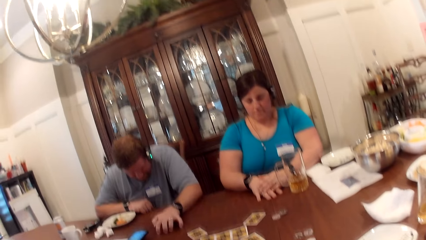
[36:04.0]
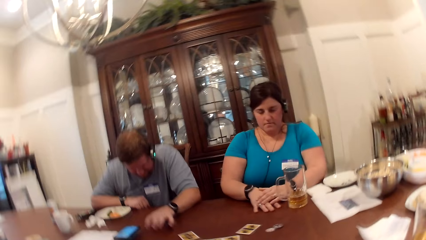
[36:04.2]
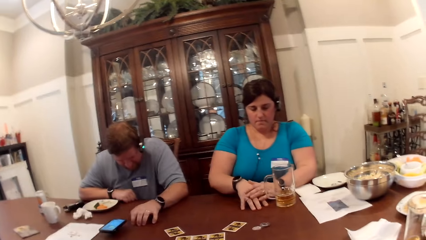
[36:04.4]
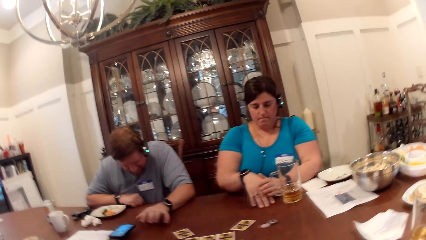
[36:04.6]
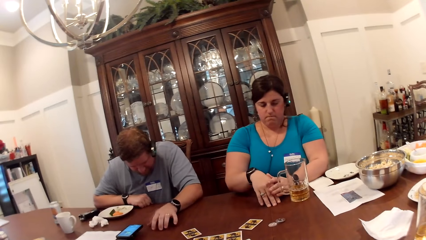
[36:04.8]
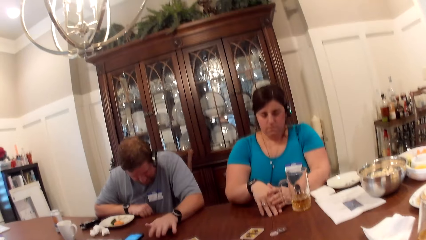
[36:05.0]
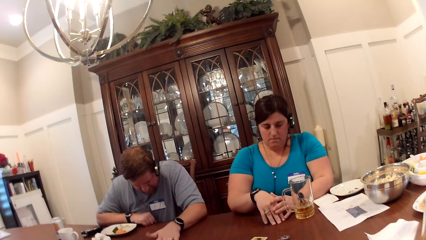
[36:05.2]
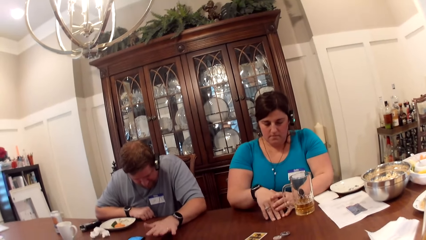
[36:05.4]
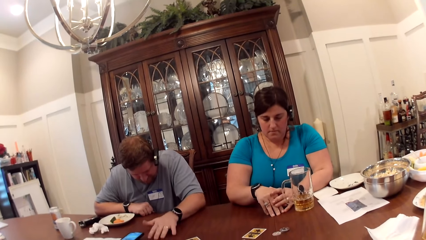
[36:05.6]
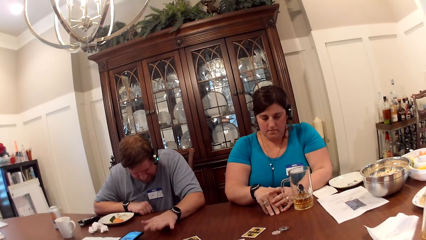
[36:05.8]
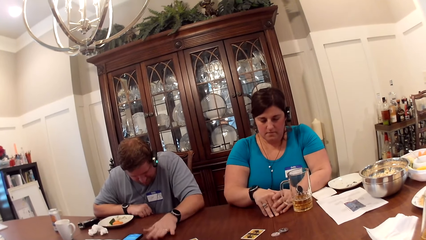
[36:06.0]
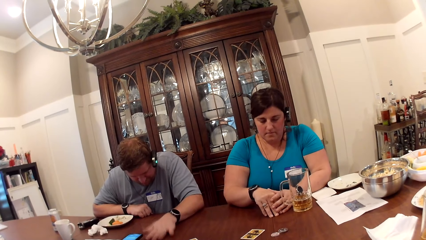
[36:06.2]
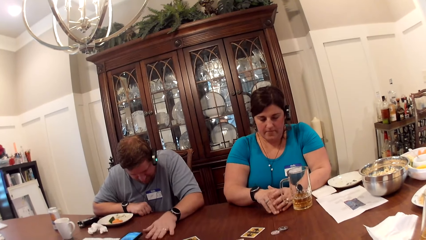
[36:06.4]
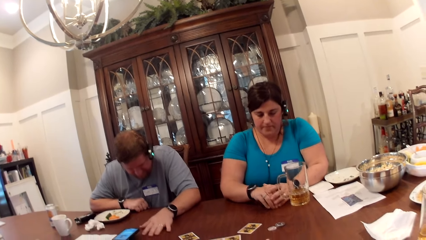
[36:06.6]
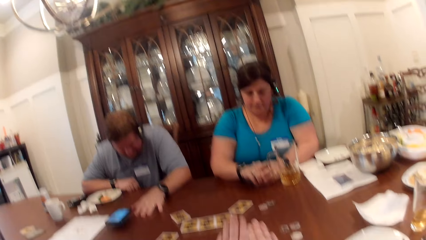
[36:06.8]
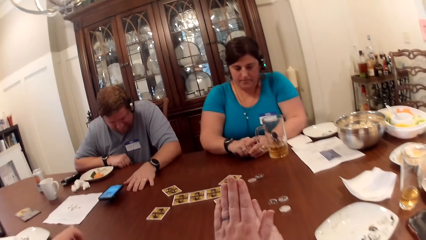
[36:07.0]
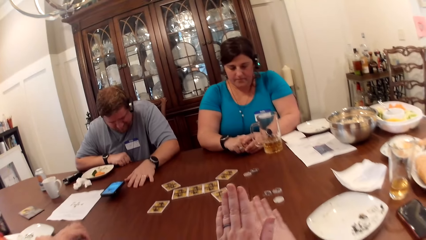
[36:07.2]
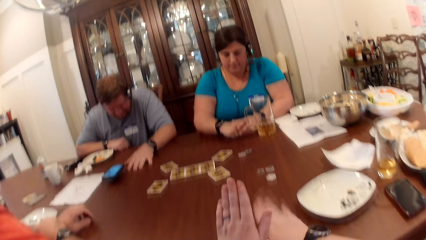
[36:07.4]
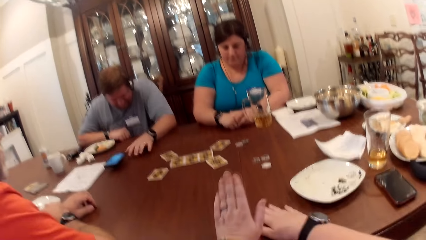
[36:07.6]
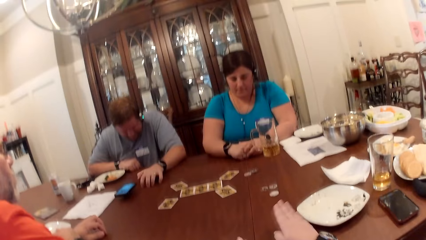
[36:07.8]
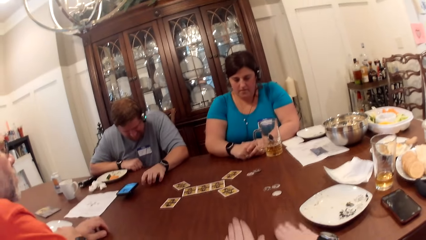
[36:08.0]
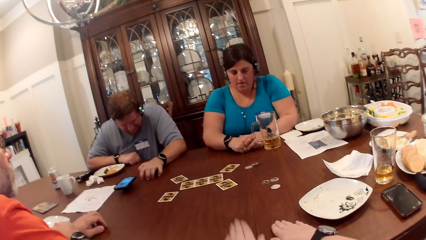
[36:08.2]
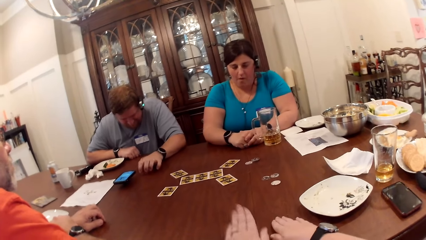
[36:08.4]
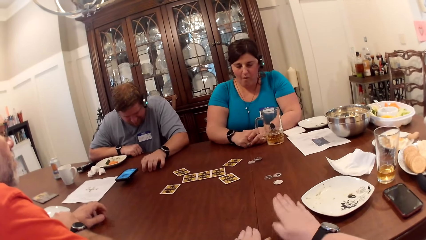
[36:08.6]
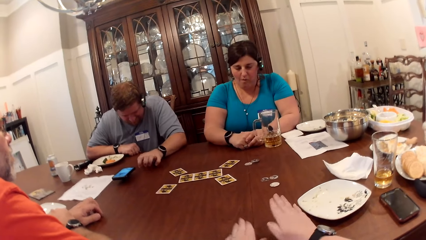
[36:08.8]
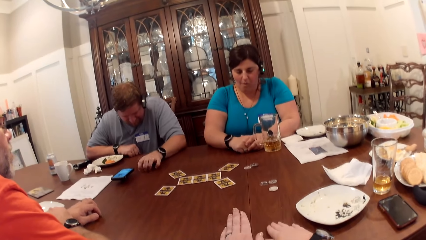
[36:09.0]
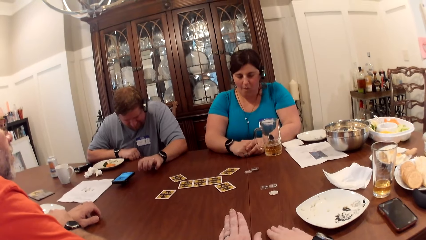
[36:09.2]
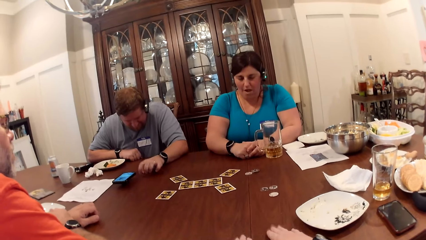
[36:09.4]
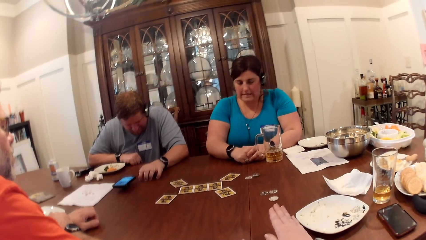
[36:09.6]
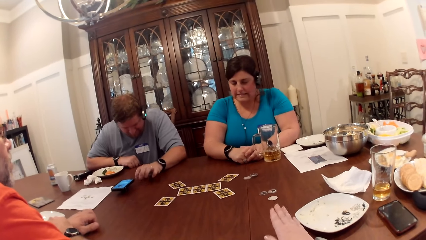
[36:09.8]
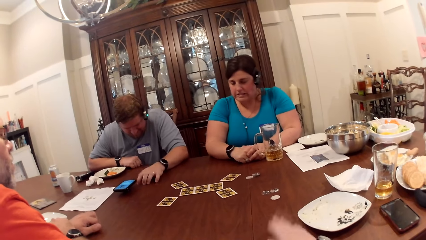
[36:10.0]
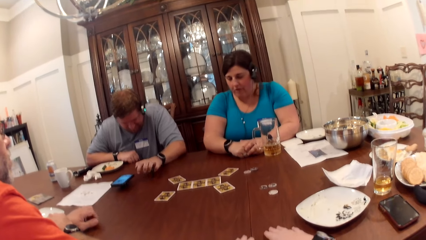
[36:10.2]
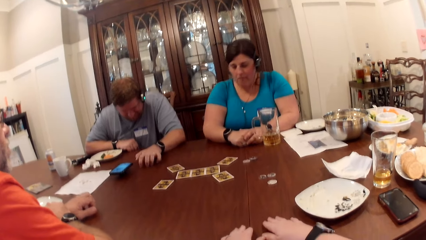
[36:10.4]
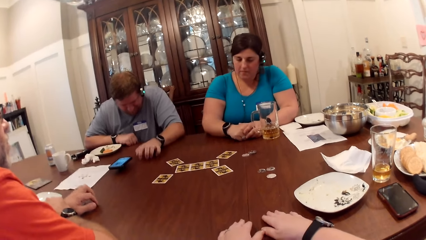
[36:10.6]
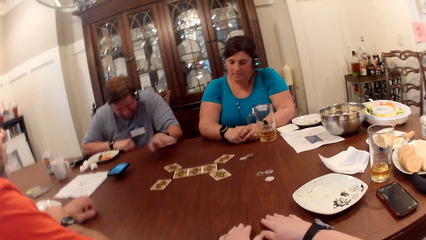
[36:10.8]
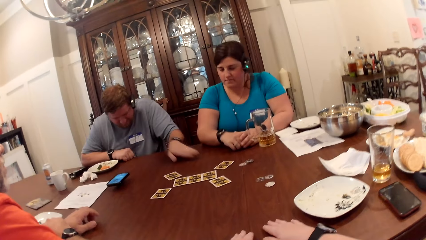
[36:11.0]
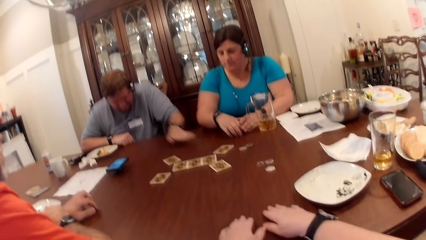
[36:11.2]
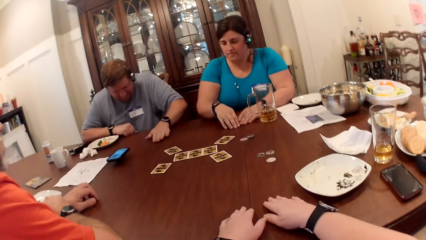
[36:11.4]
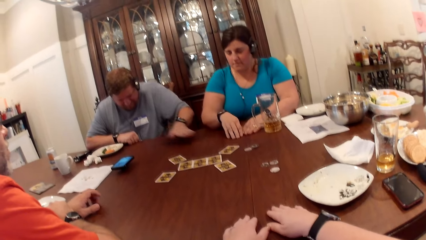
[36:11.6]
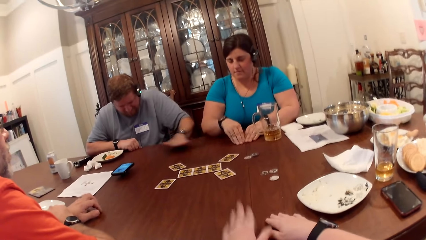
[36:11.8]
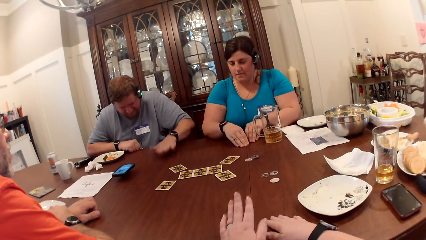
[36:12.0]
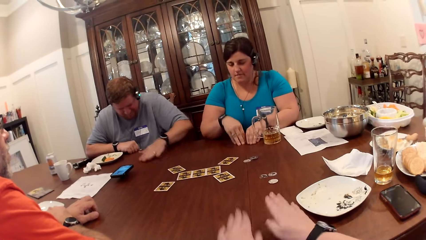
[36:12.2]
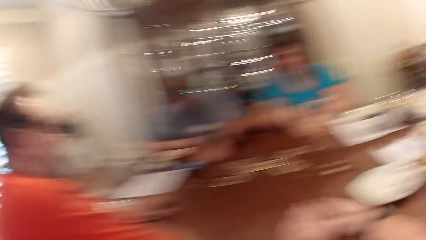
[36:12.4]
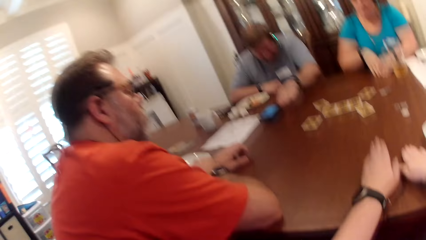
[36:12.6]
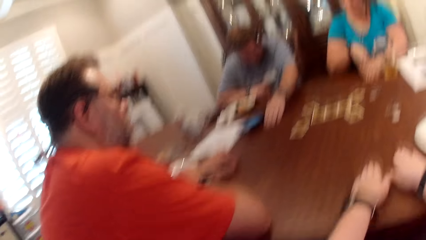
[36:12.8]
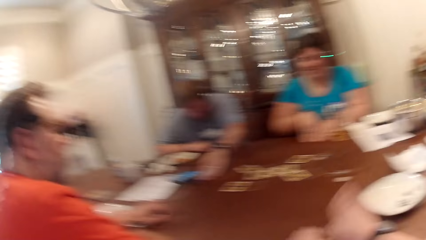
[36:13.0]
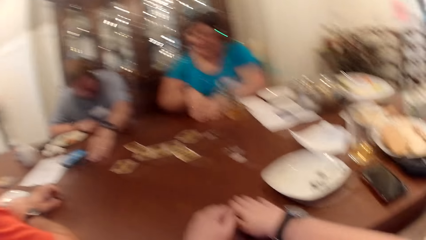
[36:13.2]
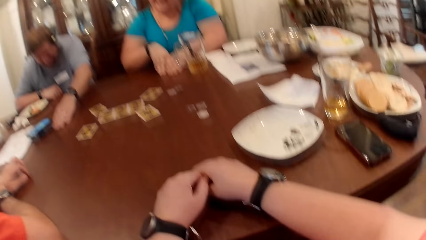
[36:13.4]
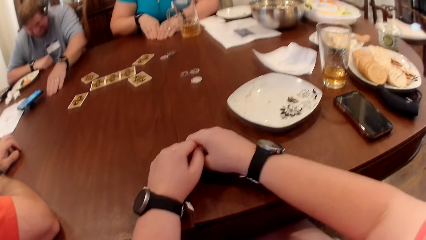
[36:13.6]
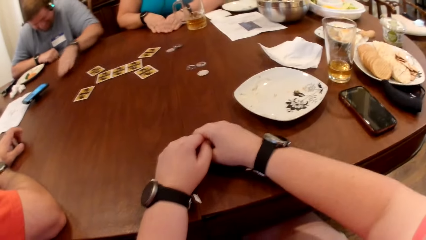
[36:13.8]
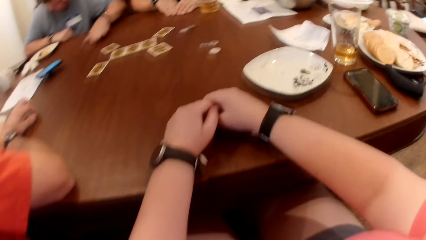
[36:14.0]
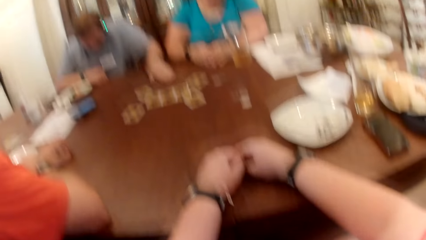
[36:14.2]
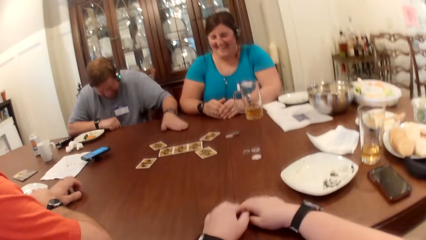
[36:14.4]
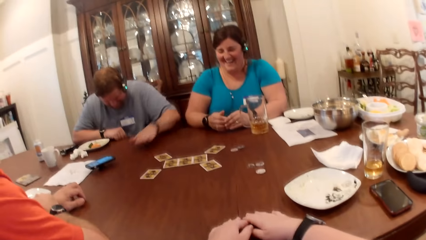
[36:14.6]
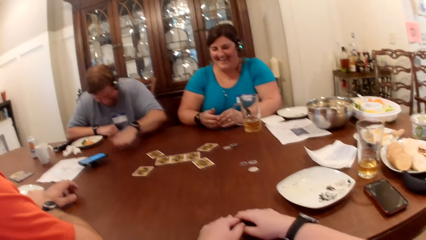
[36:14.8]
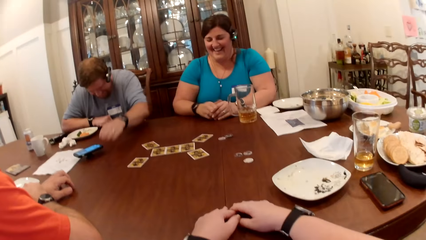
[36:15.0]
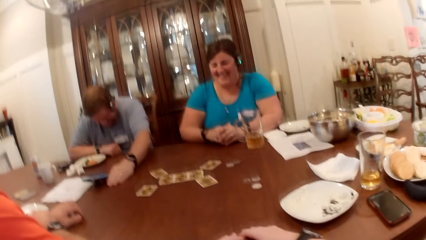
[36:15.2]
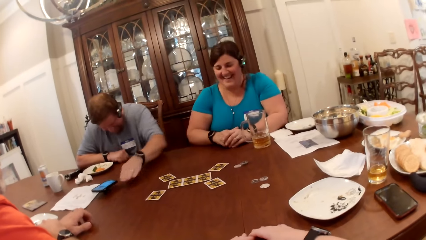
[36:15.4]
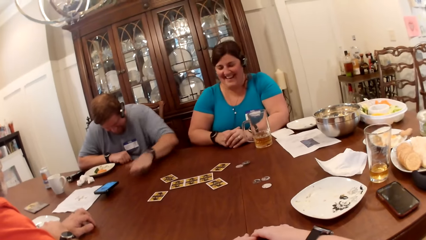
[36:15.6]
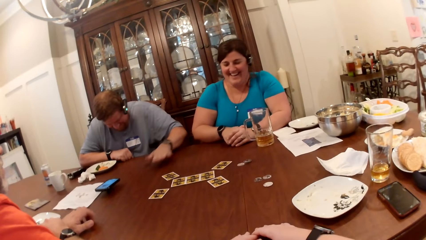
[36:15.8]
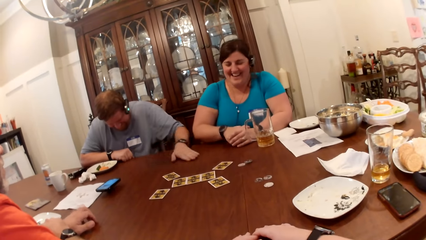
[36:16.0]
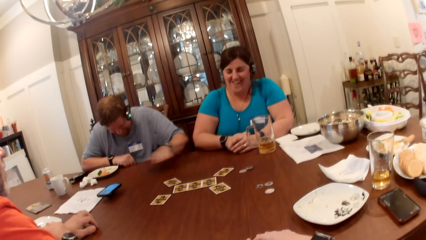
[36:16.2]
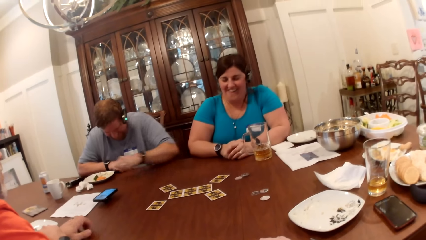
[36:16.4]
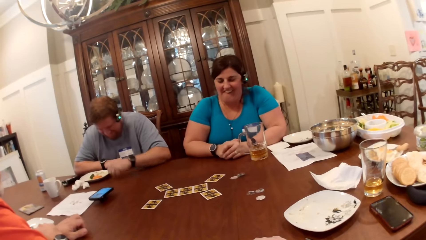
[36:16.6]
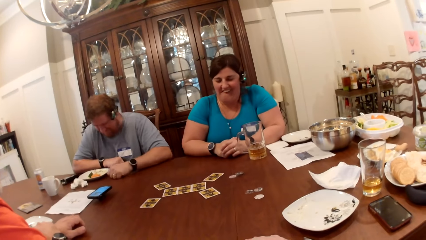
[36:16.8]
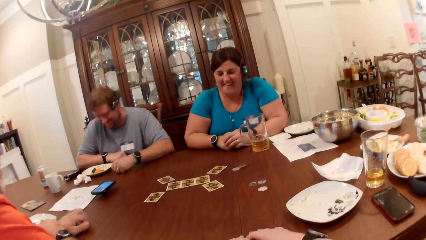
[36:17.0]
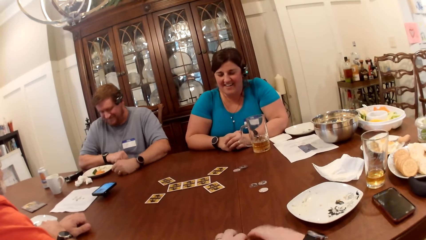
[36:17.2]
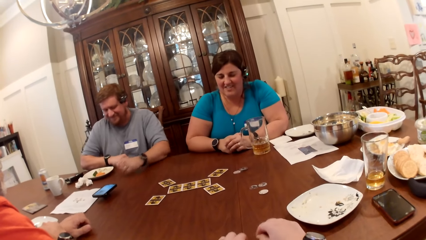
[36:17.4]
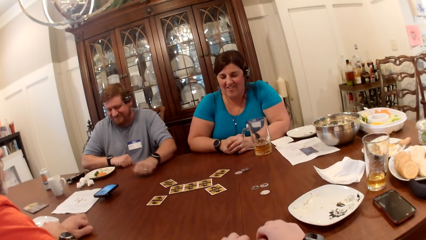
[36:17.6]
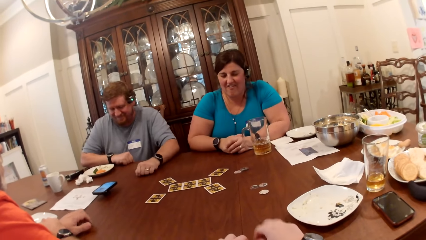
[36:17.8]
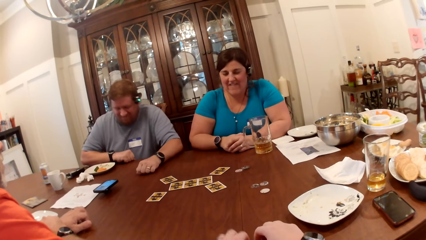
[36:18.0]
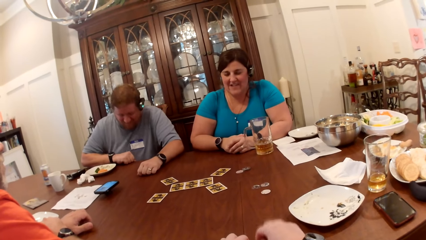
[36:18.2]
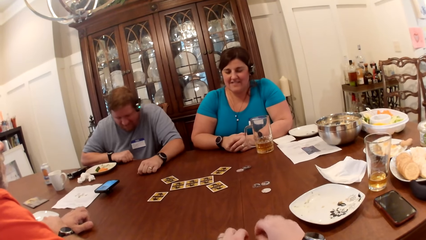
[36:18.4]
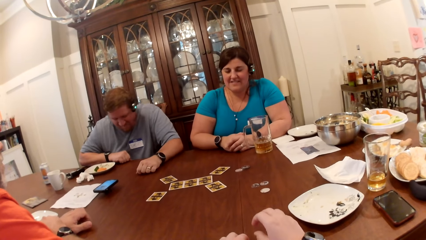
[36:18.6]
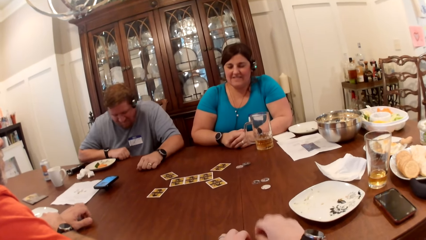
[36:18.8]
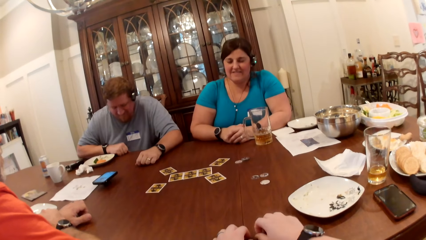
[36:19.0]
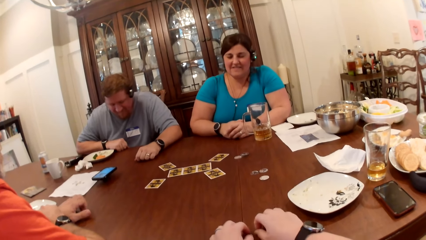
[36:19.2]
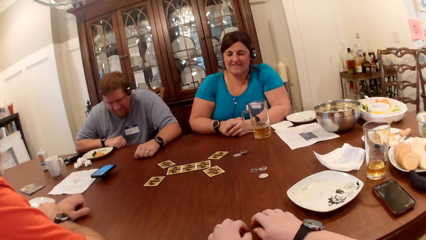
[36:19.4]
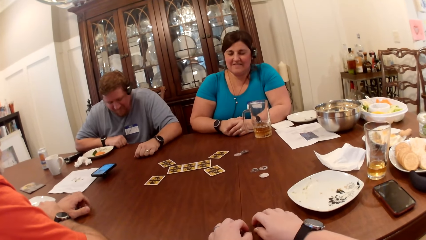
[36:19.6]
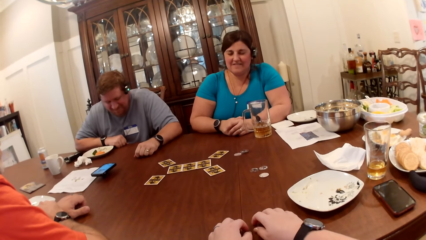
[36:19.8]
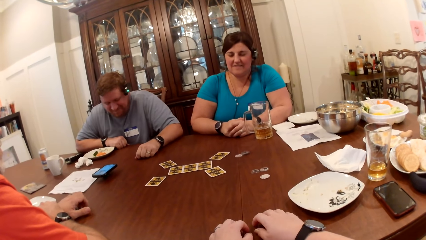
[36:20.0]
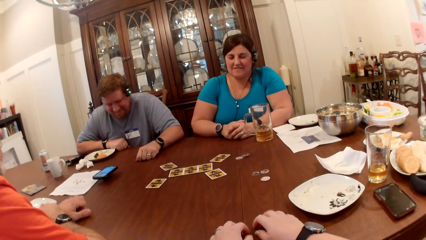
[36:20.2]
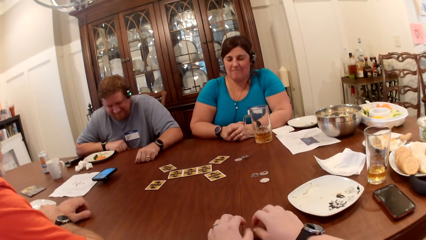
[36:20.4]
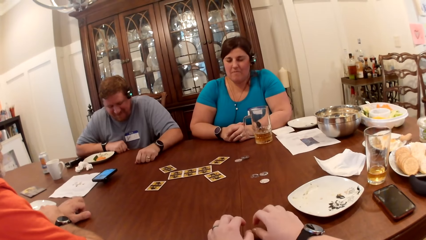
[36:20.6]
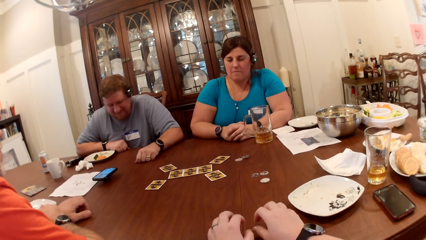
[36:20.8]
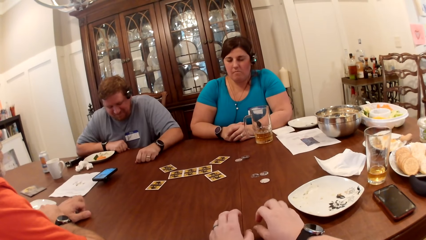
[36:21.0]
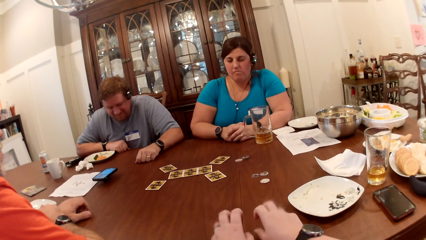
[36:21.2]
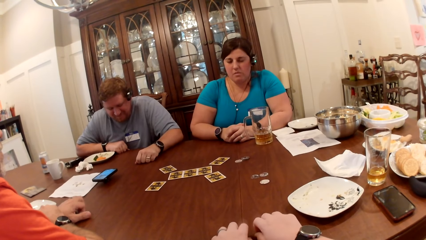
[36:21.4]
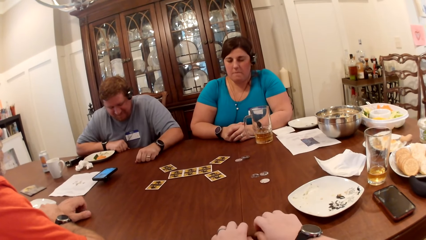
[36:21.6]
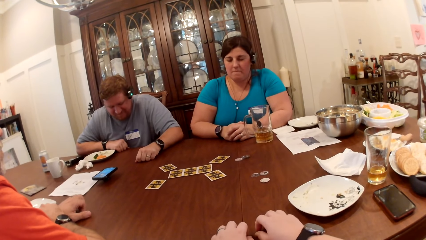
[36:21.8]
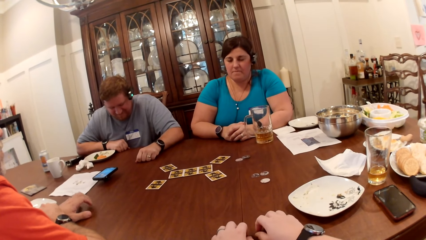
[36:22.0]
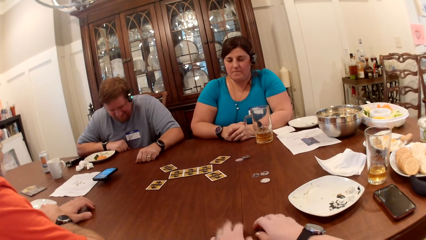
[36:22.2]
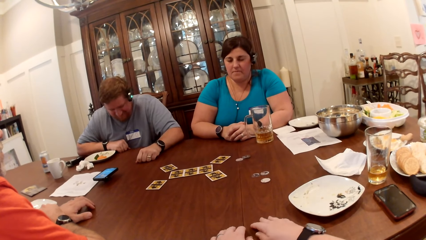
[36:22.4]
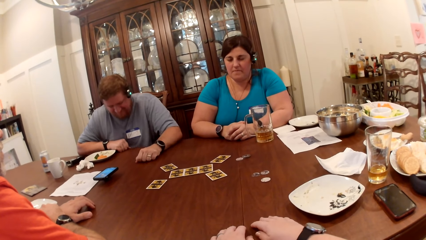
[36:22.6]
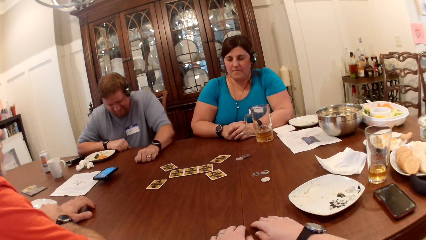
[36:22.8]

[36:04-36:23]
The camera wearer taps the table with both hands. A woman laughs. A man drops his left hand on the table and moves his left hand on the table. The camera wearer knocks on the table with both hands, drops both hands on the table and knocks on the table with both hands.
